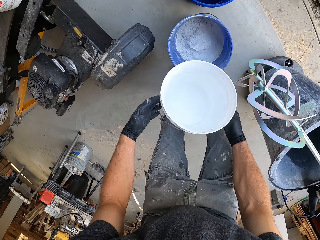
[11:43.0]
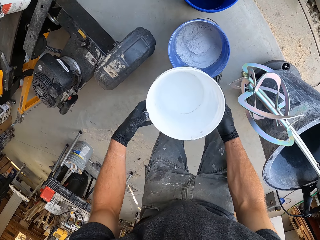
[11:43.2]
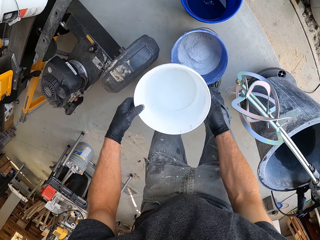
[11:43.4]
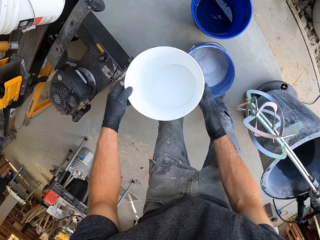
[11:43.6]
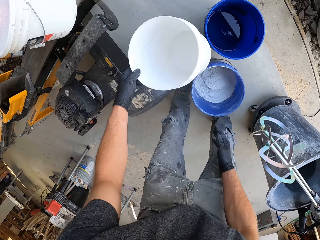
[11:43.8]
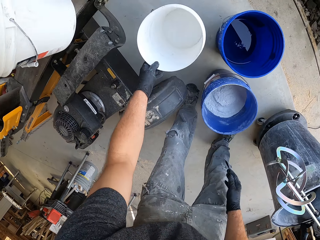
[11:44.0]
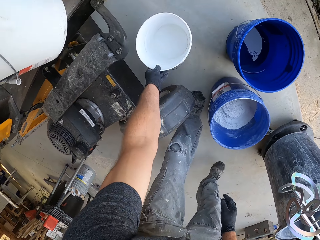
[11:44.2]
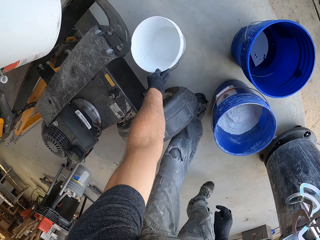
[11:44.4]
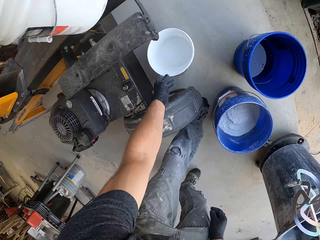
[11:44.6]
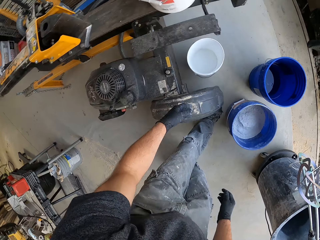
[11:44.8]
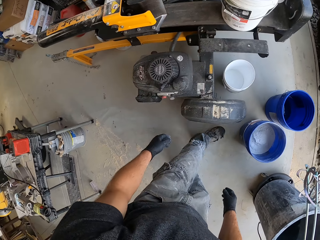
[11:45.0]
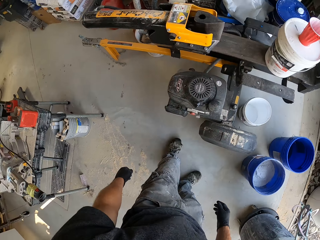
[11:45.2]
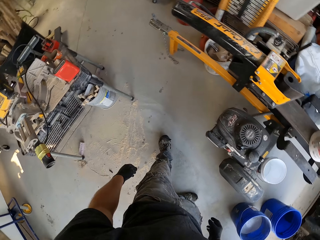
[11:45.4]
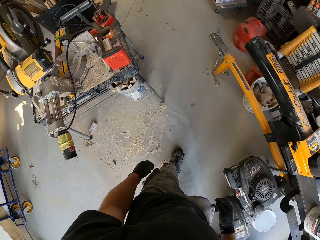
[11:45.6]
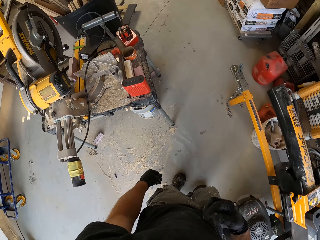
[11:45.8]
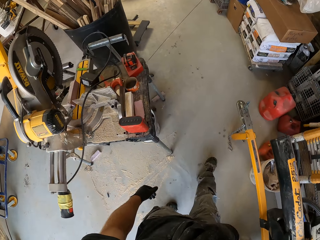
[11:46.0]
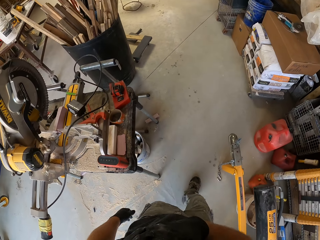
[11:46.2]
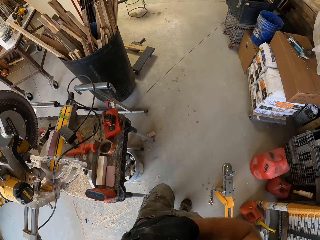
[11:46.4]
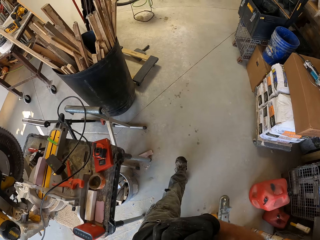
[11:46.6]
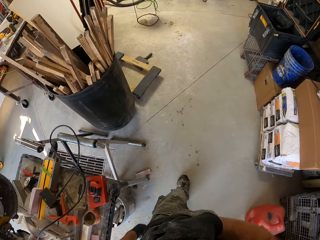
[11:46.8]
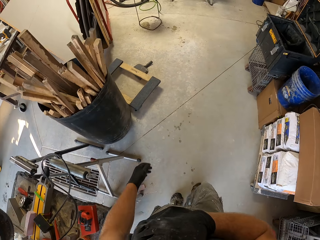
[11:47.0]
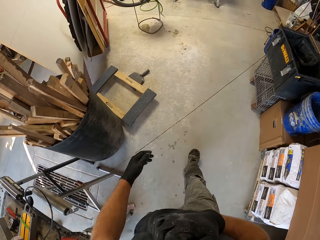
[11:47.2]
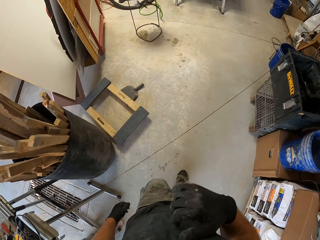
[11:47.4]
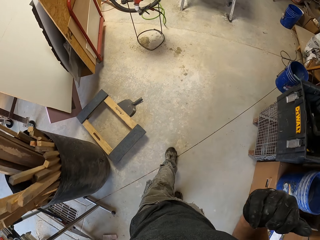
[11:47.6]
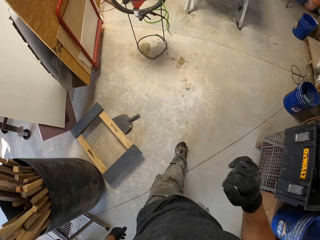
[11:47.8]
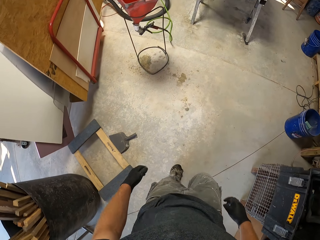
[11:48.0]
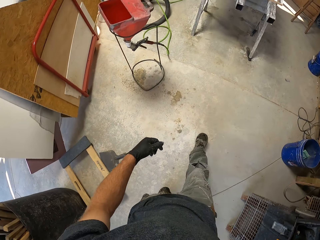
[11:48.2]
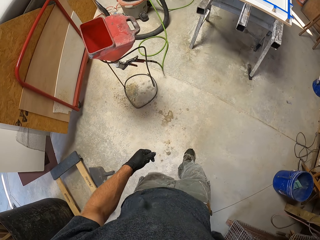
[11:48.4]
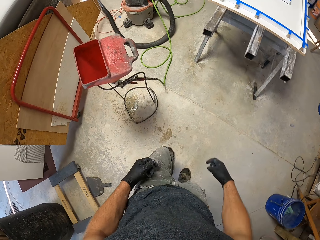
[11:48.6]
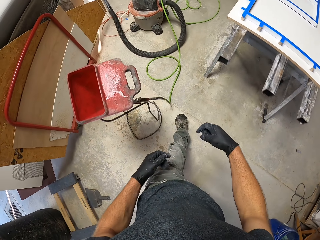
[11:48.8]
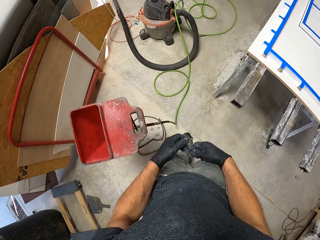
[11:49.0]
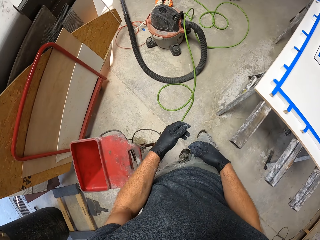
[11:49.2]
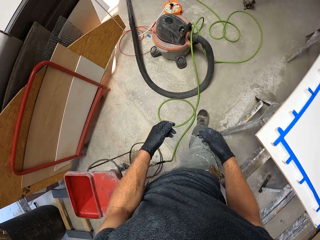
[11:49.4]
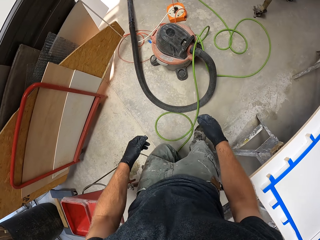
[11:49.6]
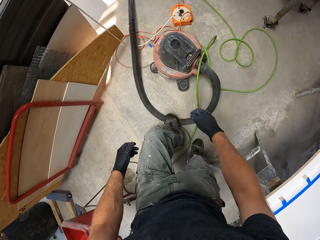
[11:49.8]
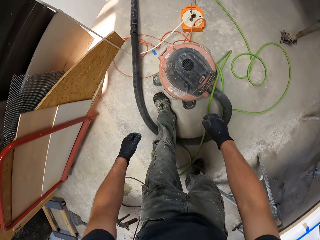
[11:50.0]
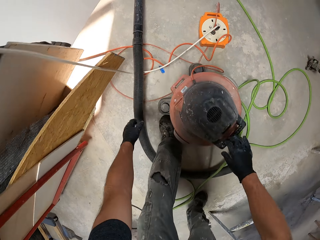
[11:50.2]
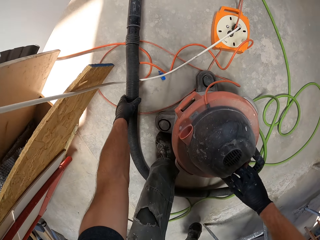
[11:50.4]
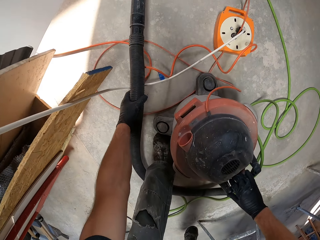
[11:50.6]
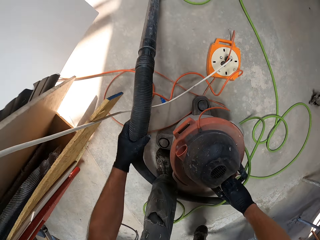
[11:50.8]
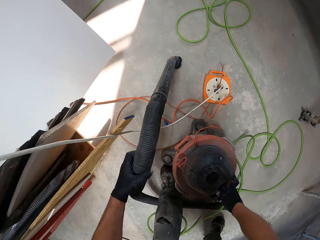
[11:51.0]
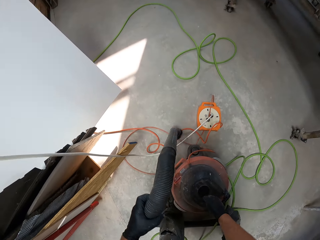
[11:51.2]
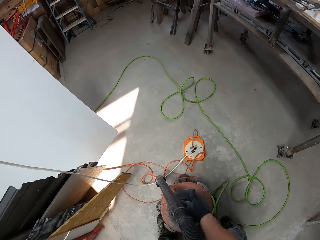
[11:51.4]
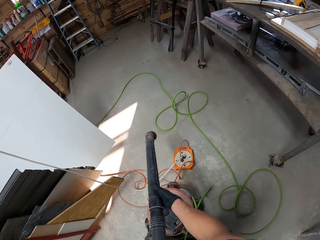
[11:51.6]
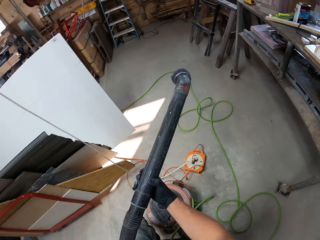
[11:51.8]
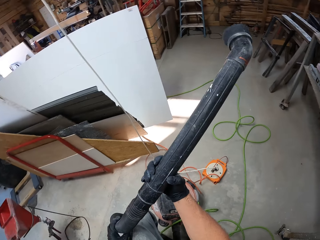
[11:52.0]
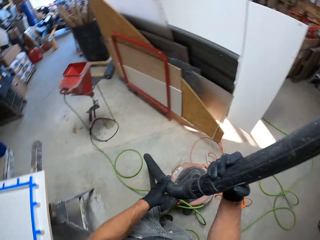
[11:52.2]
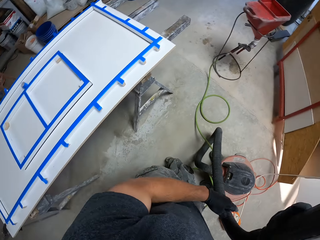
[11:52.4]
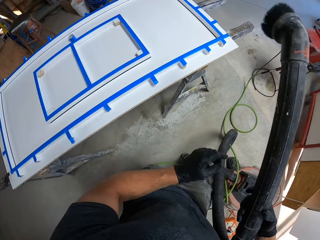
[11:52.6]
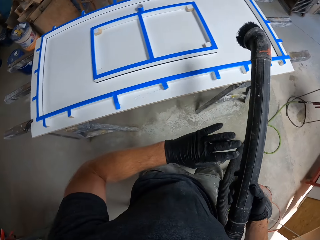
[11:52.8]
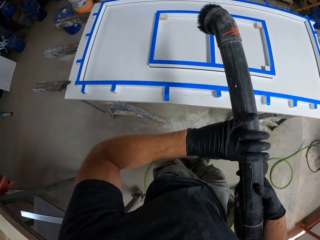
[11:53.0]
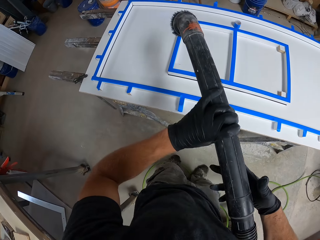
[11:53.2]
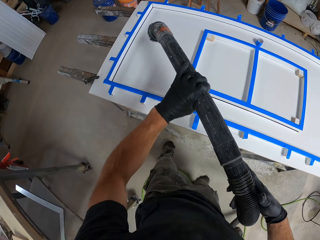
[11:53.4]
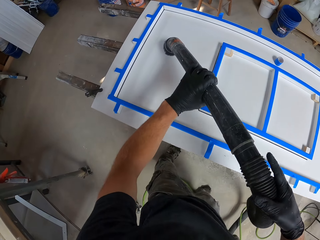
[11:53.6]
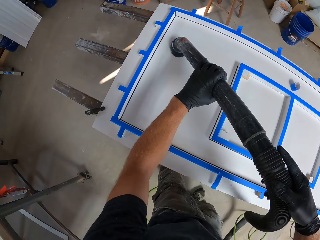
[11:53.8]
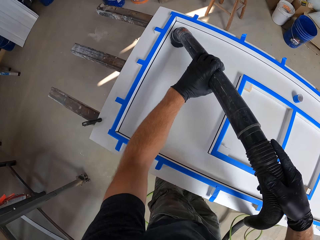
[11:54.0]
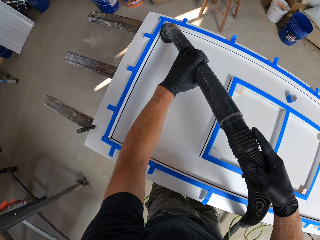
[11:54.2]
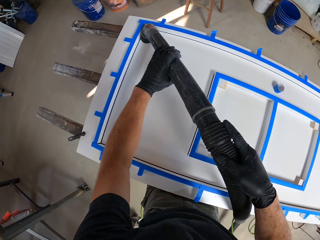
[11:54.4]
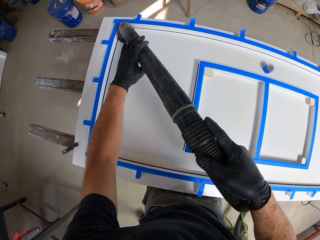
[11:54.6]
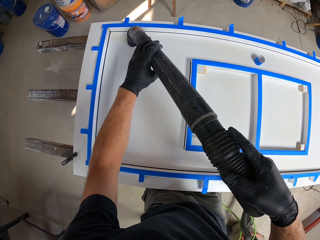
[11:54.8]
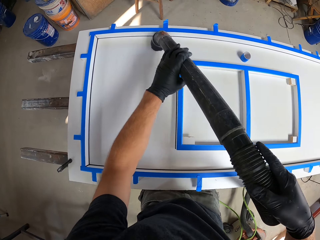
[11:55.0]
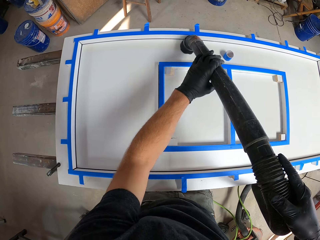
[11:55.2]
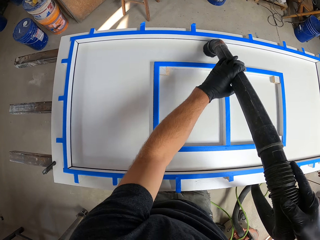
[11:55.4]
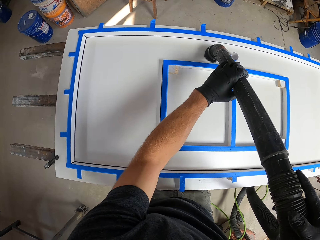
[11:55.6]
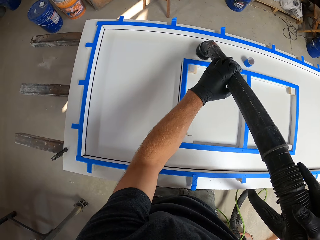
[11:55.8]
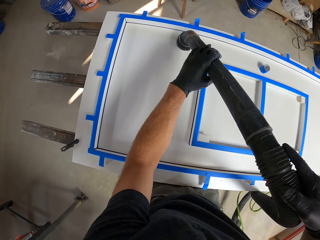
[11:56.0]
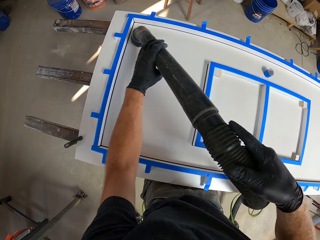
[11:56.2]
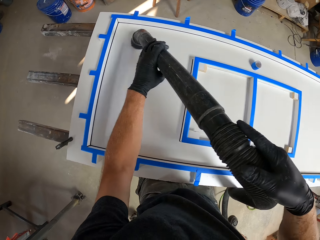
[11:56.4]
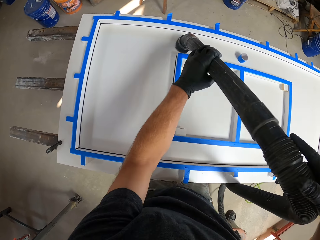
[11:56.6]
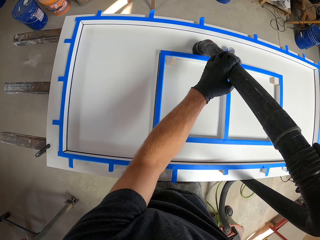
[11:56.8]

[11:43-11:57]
The camera wearer drops the white bucket on the ground. He walks to a vacuum cleaner. He wipes his face with his right hand. He picks up the hose pipe of the vacuum cleaner. He turns to a furniture on the work table. He removes dirt from the furniture with the vacuum cleaner.

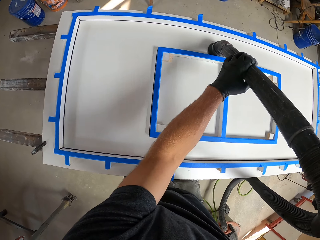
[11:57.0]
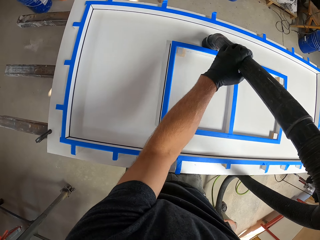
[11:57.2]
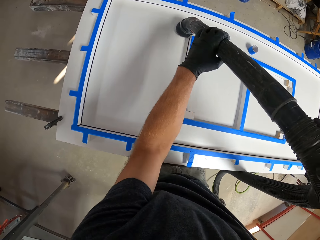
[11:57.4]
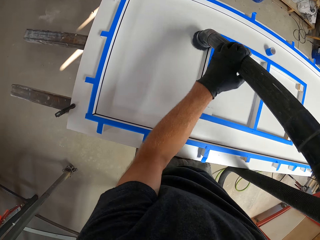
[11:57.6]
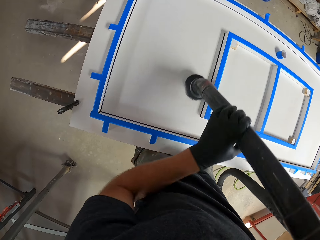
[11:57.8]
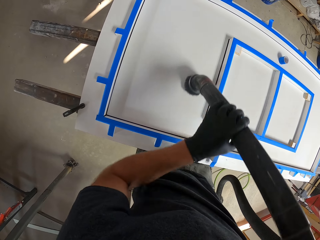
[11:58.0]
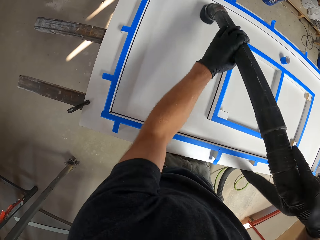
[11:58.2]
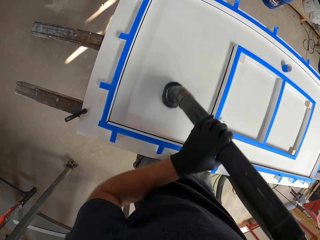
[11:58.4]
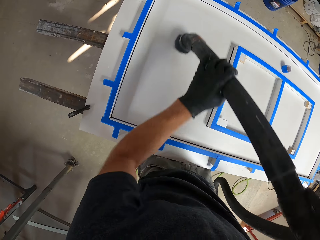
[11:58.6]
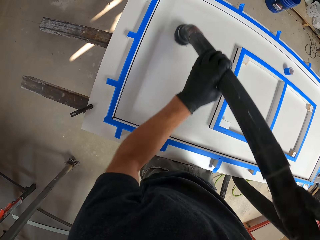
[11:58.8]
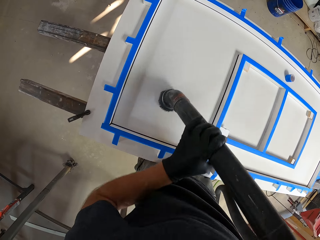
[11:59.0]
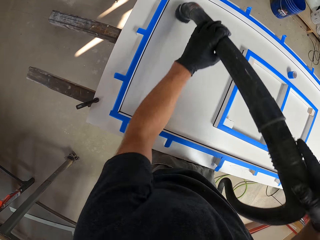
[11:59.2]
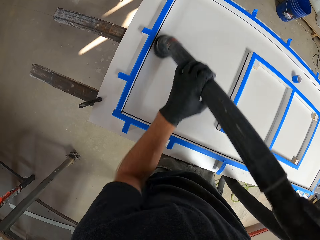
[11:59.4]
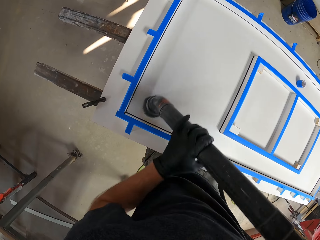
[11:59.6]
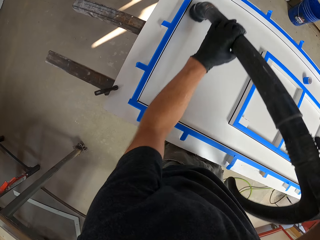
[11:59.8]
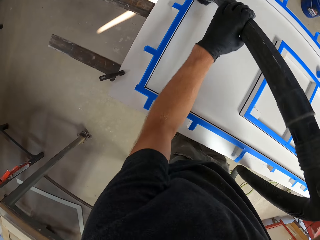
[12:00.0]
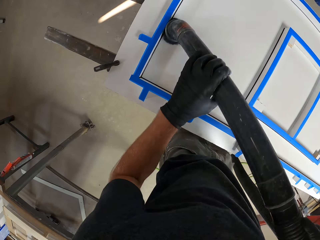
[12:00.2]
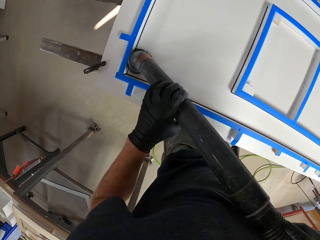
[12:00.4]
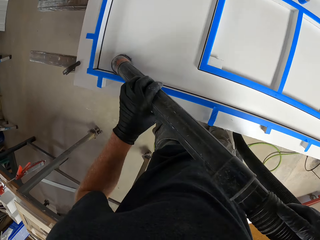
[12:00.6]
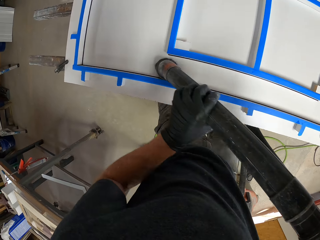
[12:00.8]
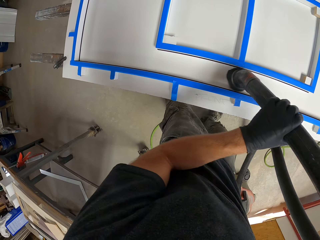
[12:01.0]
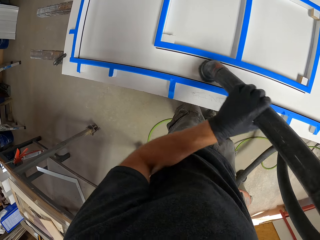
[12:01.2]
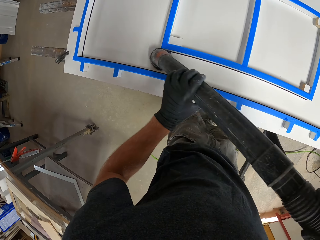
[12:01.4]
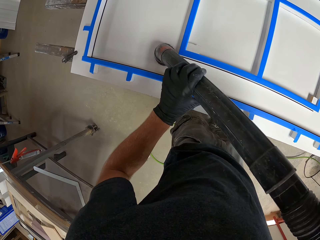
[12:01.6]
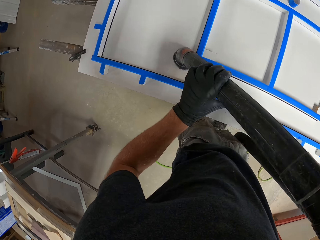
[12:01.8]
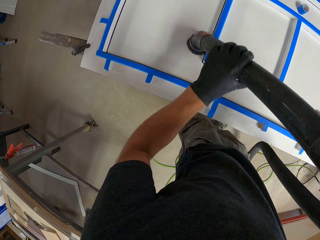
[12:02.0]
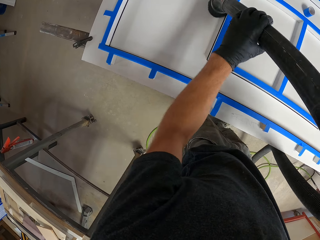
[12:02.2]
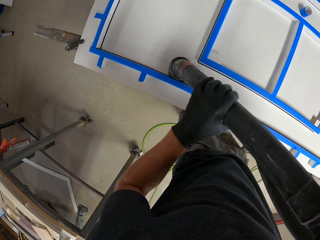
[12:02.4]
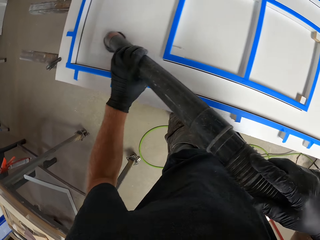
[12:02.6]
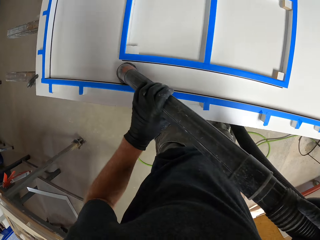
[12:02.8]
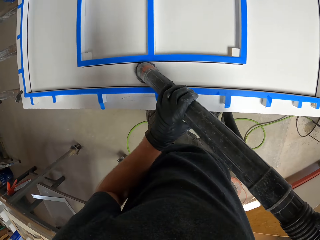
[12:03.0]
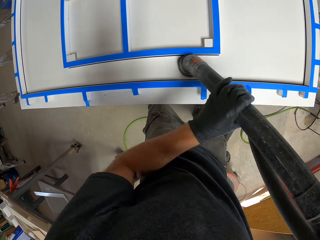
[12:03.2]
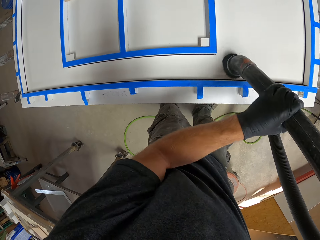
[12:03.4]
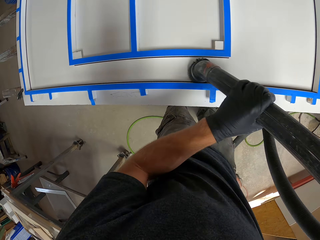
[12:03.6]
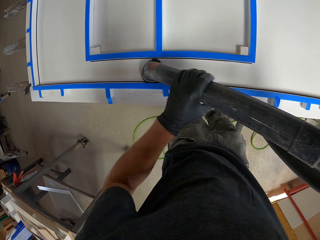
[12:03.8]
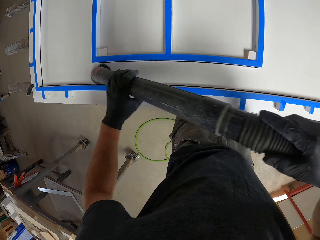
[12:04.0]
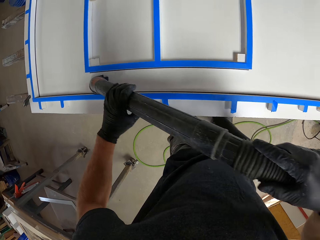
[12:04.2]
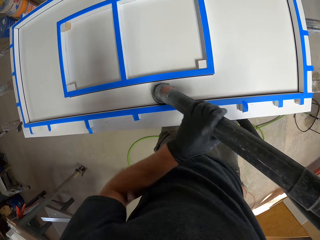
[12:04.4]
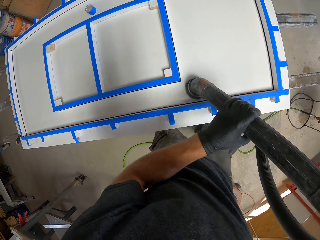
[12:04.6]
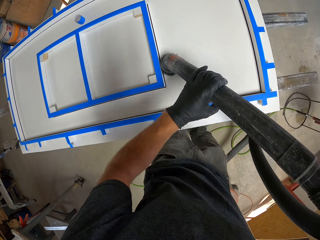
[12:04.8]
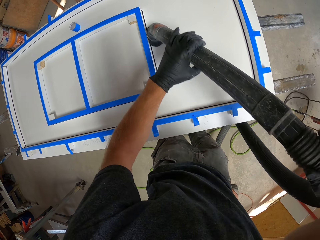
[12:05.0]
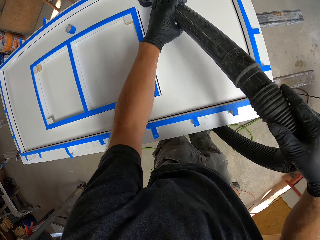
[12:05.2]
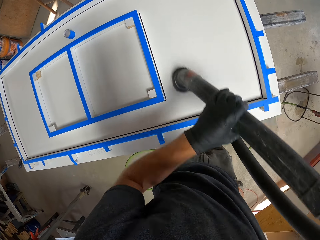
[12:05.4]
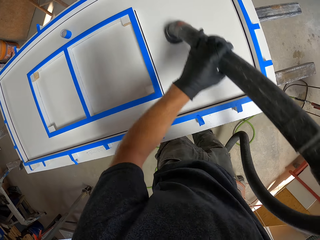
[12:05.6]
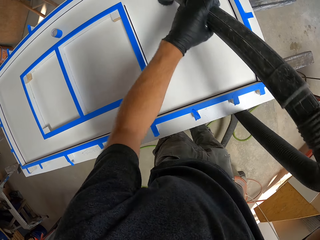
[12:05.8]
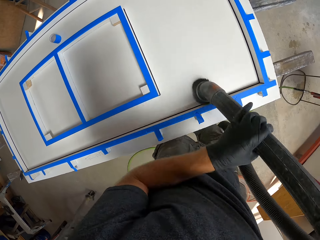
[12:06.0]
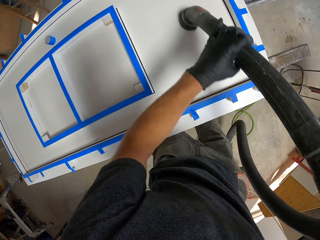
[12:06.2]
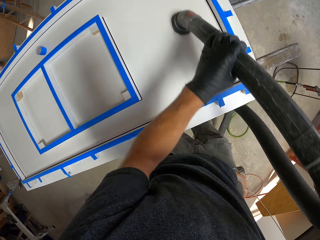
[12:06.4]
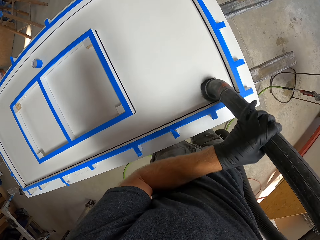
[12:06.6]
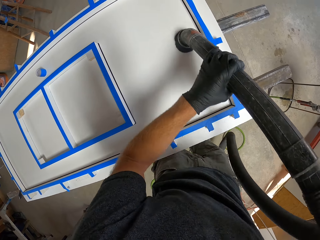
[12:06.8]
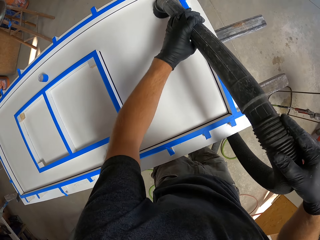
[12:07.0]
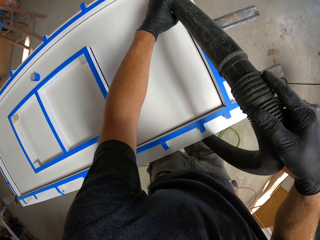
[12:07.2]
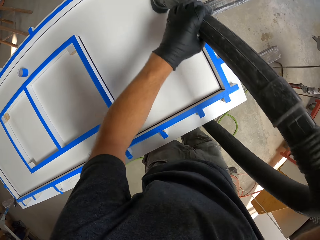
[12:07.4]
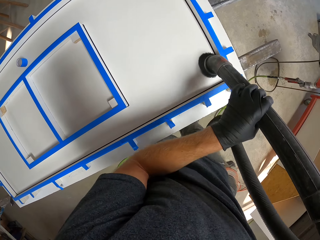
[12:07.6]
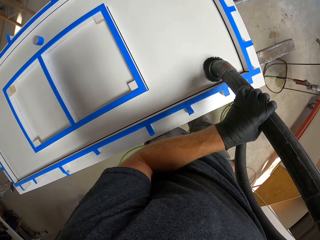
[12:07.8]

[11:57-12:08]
The camera wearer rubs the hose pipe on the table.
